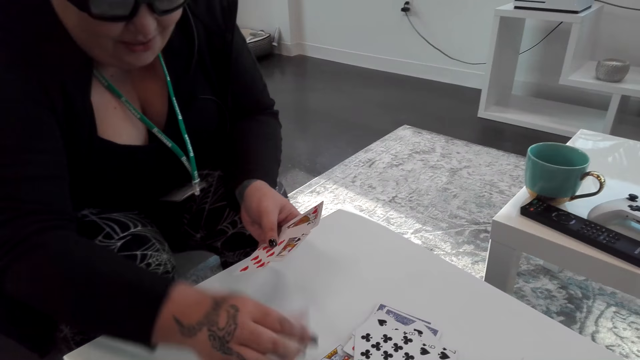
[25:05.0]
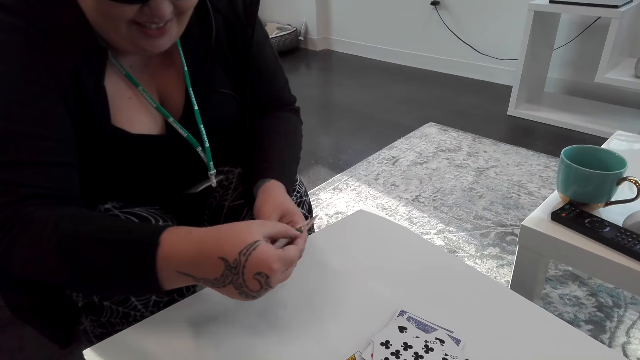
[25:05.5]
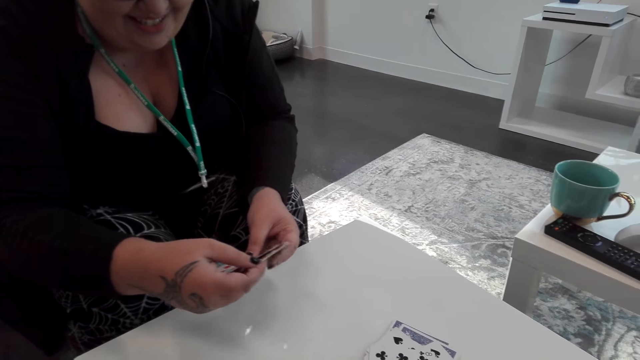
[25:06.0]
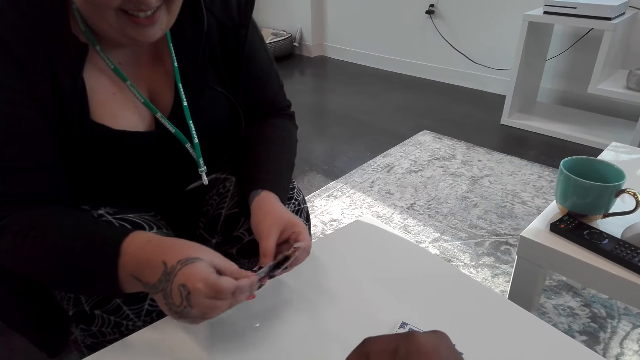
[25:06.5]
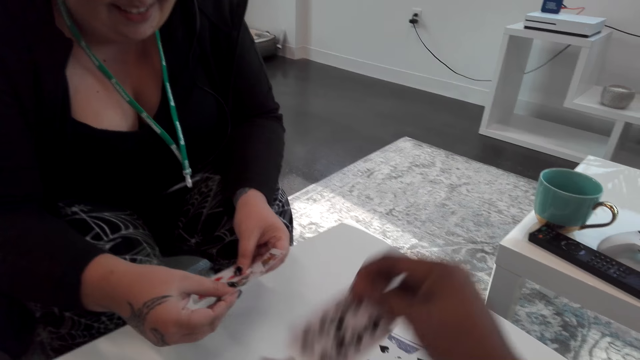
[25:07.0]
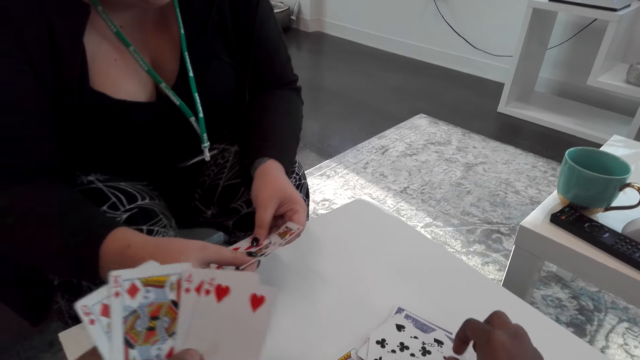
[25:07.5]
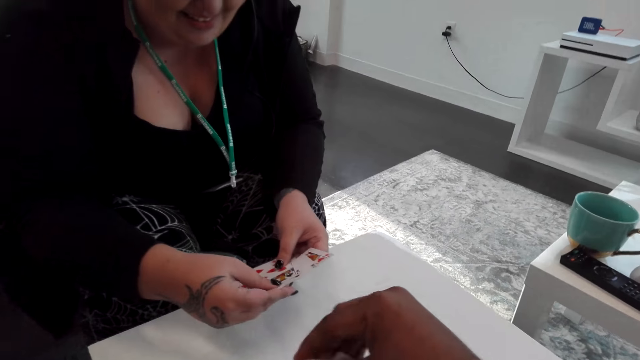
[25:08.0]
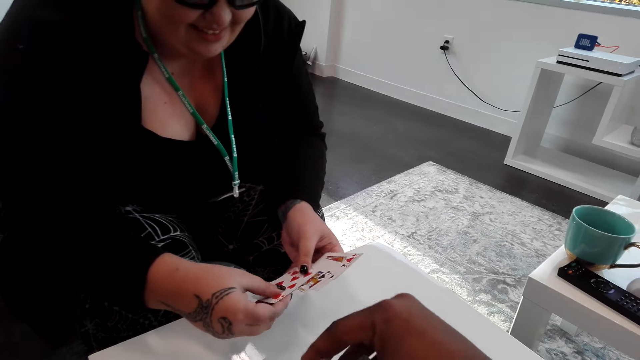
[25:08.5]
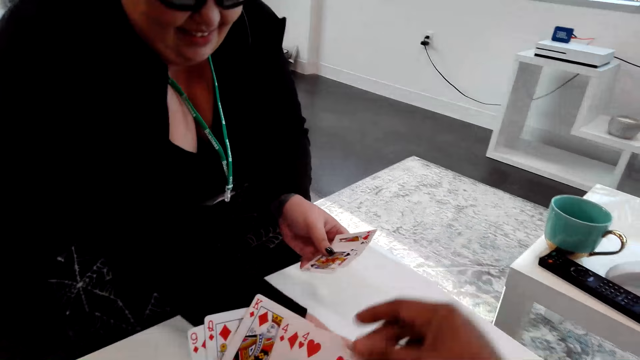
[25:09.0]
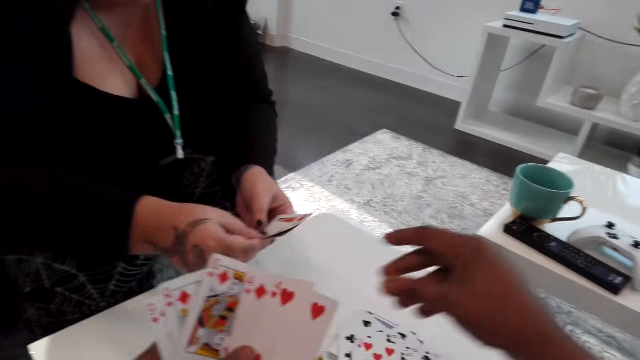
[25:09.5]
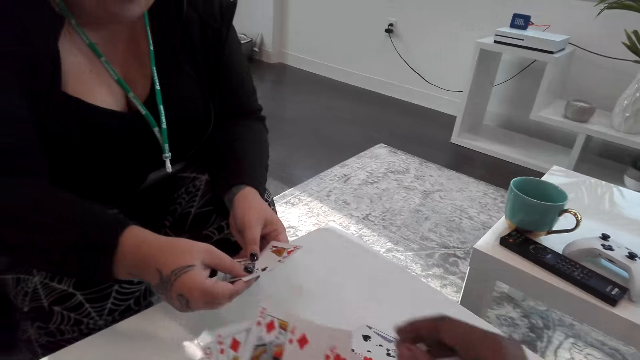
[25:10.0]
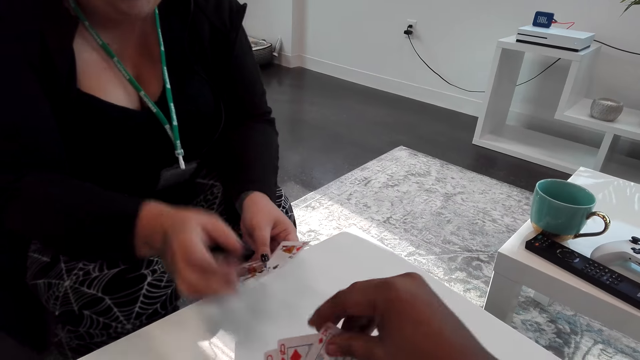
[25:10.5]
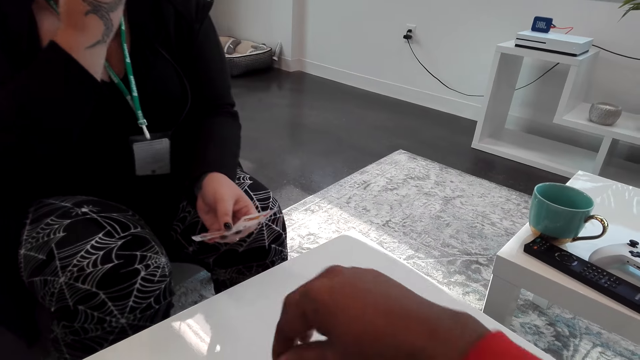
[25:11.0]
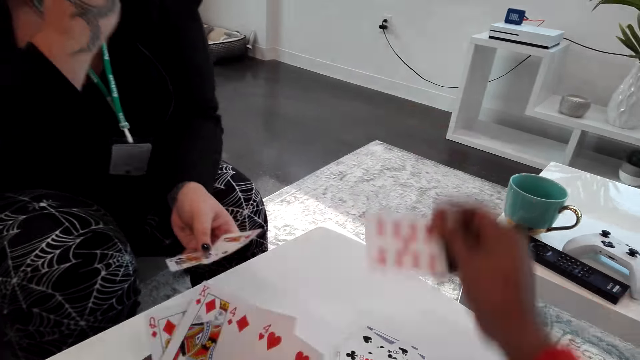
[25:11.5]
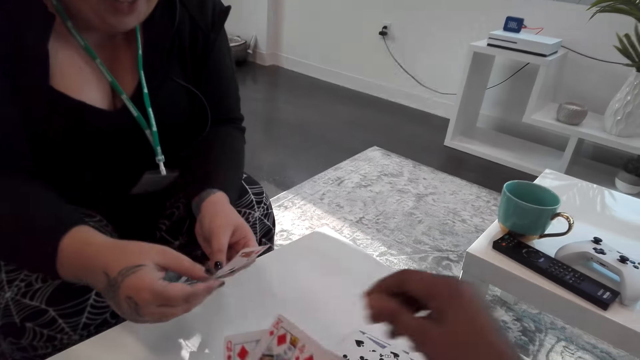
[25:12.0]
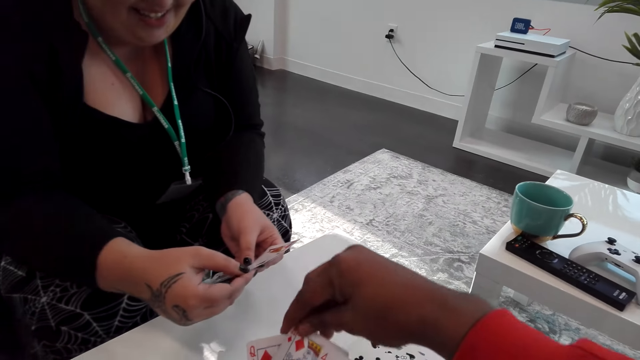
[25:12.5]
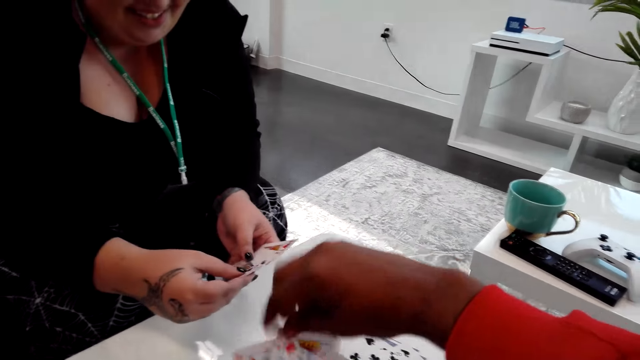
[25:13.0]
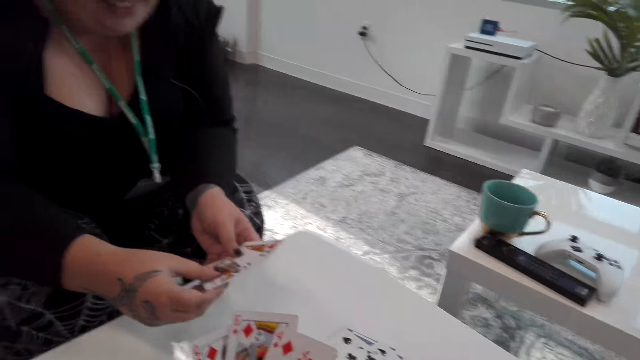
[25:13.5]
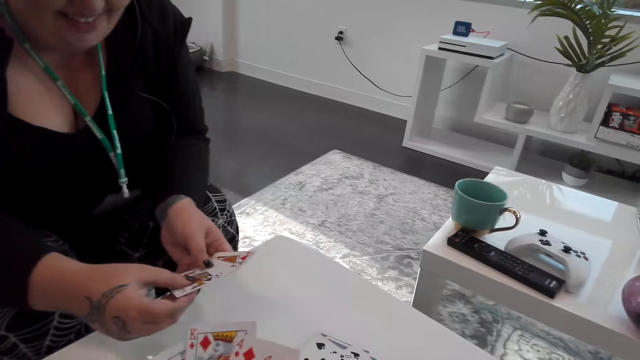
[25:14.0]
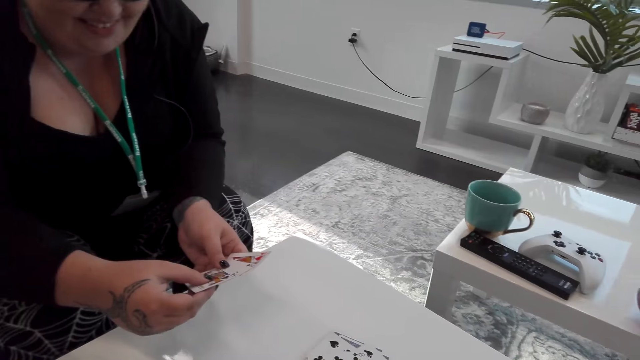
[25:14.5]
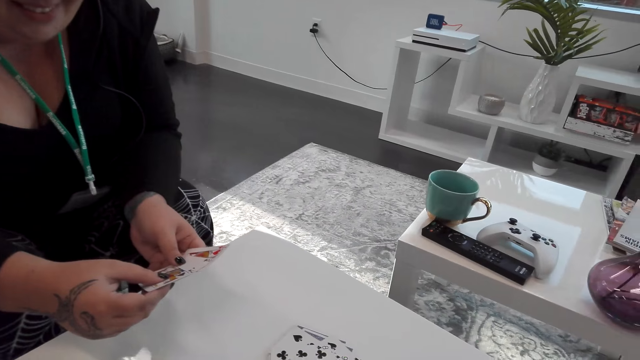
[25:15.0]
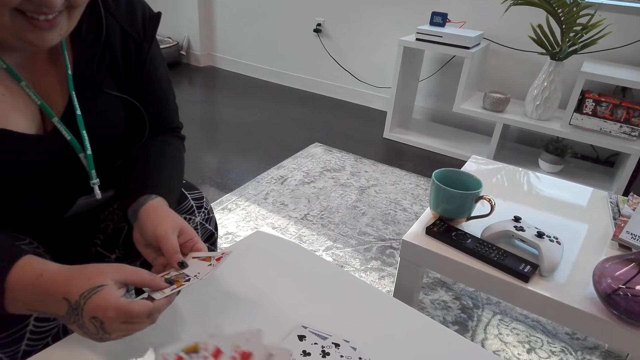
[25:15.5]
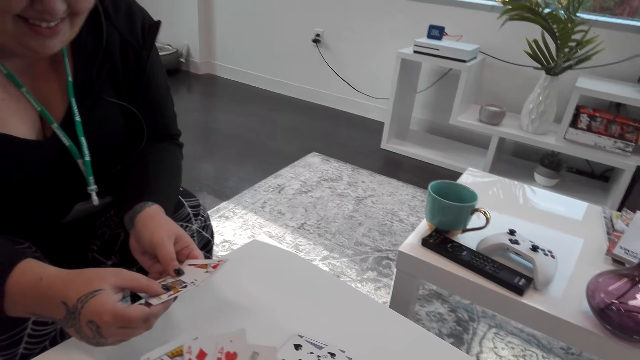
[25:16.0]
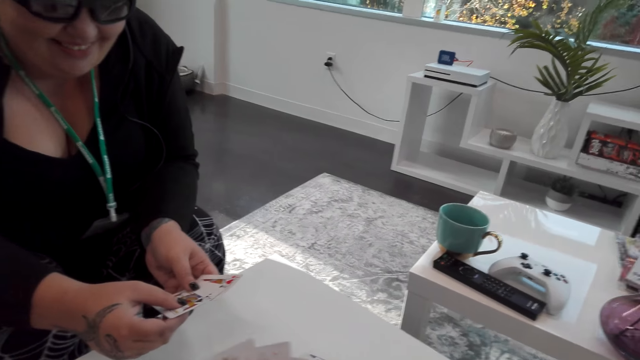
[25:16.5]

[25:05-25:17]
The camera wearer takes and sorts cards. They play a card and play the game. A woman plays a card. The camera wearer plays a card. The woman laughs while holding her mouth.

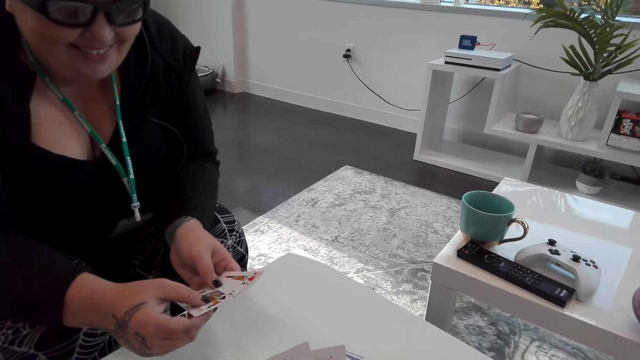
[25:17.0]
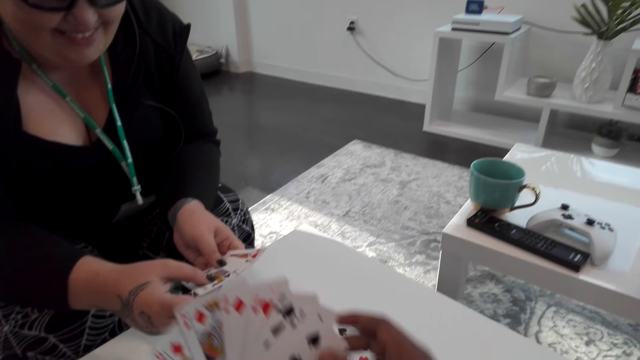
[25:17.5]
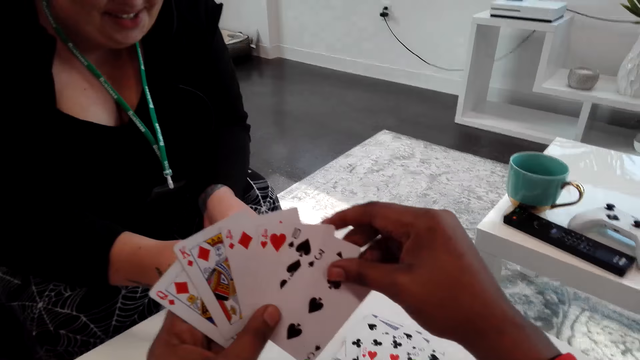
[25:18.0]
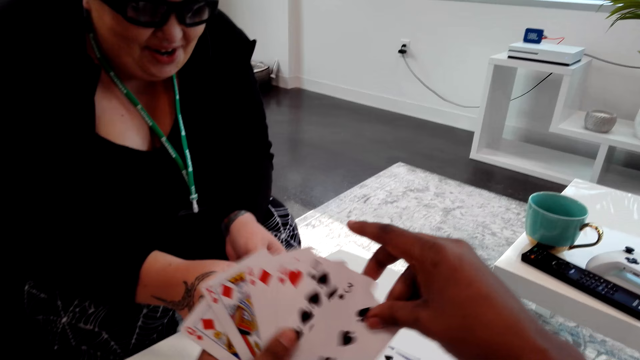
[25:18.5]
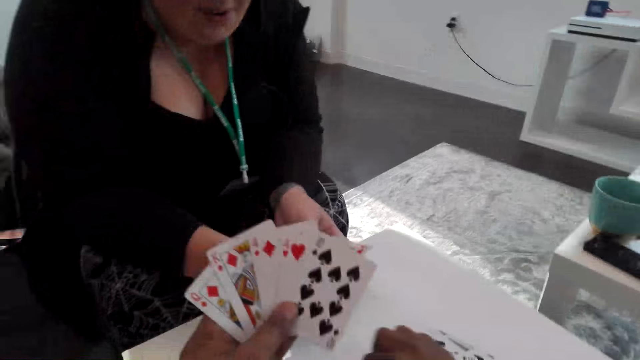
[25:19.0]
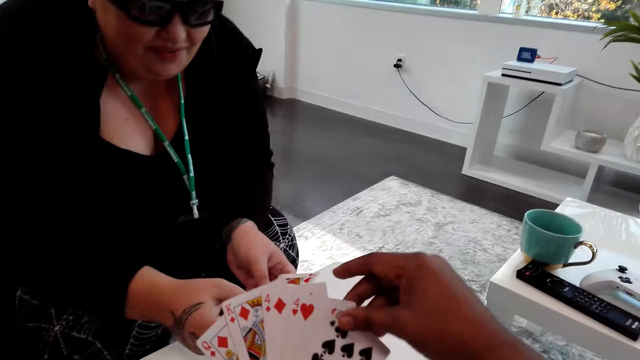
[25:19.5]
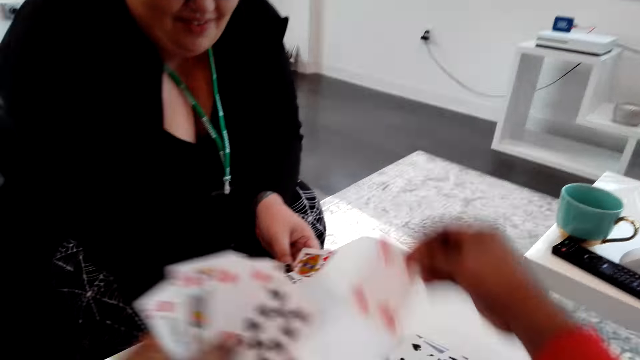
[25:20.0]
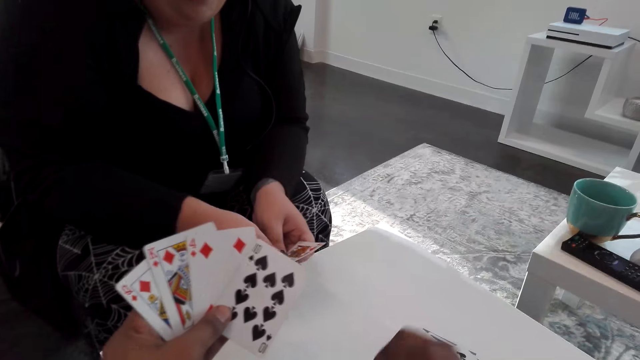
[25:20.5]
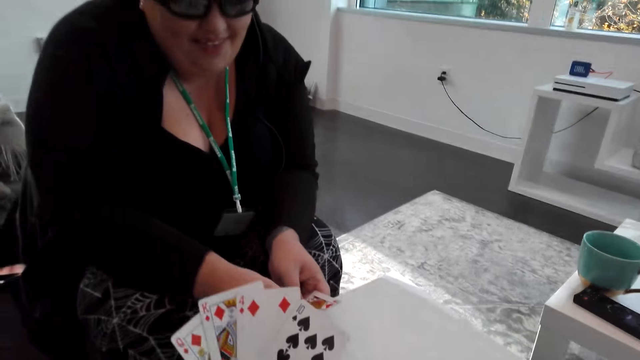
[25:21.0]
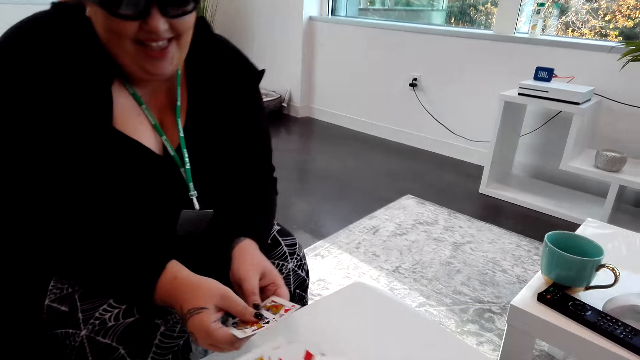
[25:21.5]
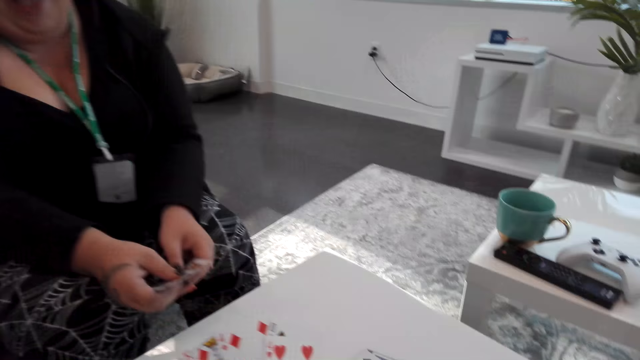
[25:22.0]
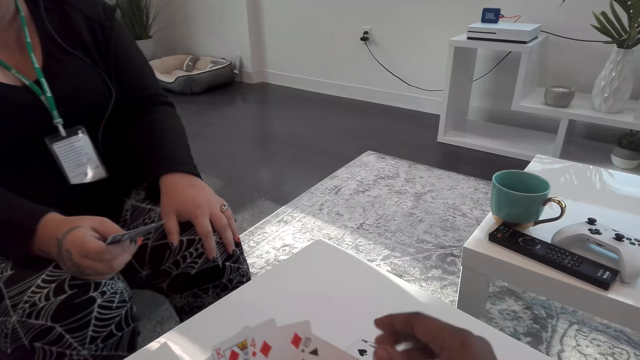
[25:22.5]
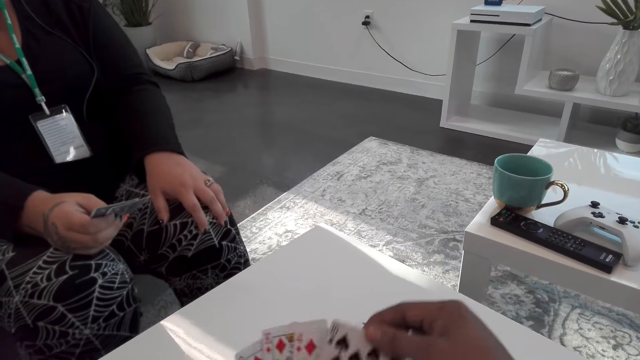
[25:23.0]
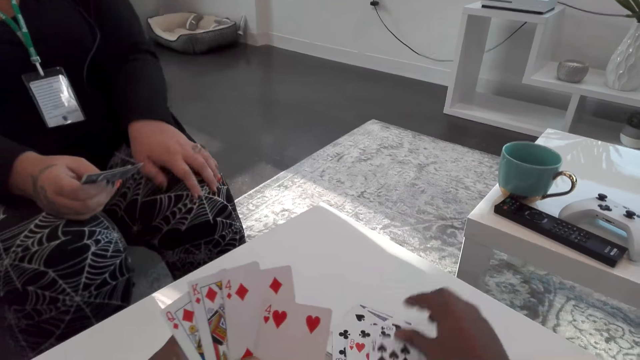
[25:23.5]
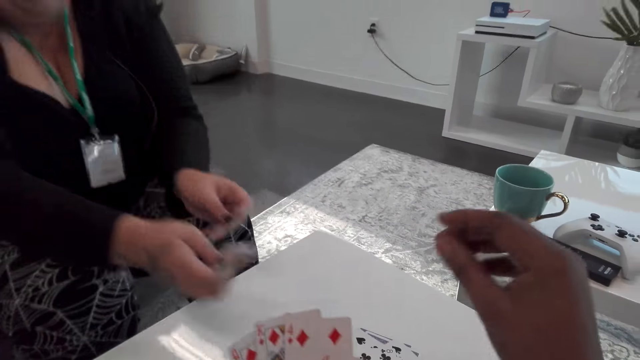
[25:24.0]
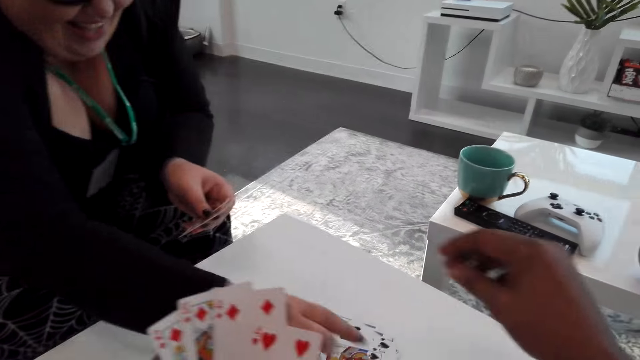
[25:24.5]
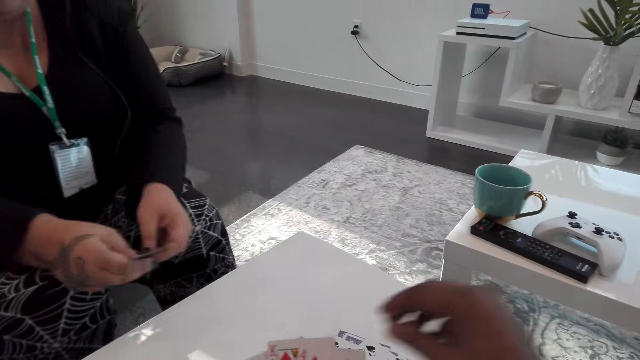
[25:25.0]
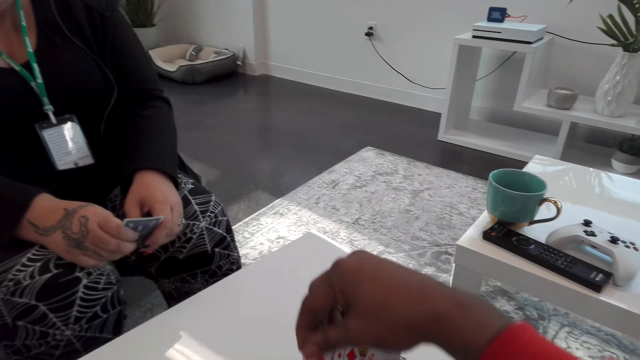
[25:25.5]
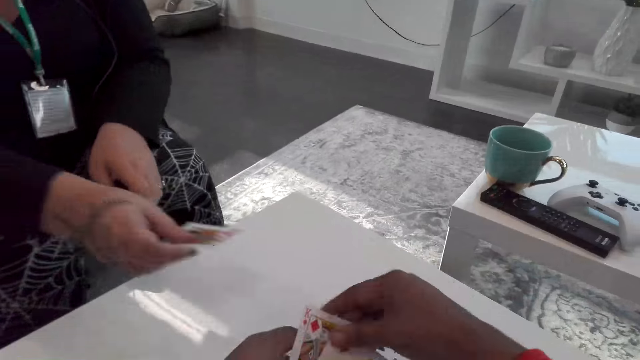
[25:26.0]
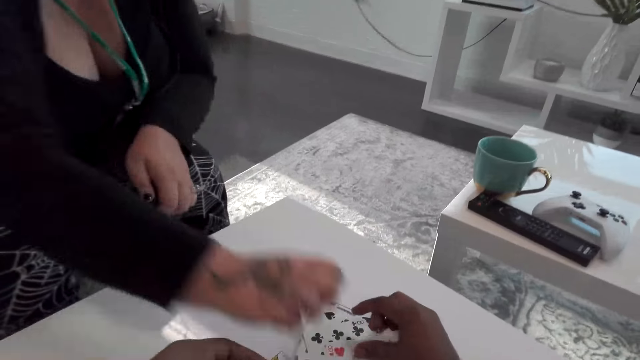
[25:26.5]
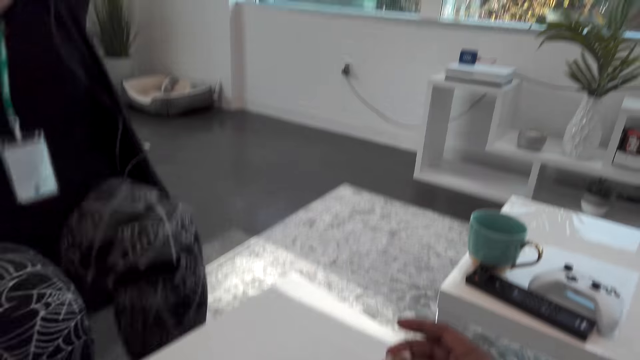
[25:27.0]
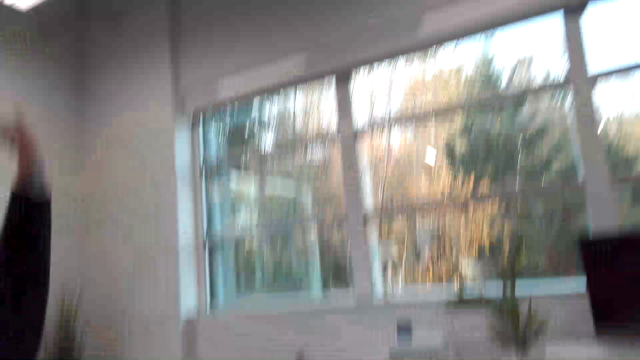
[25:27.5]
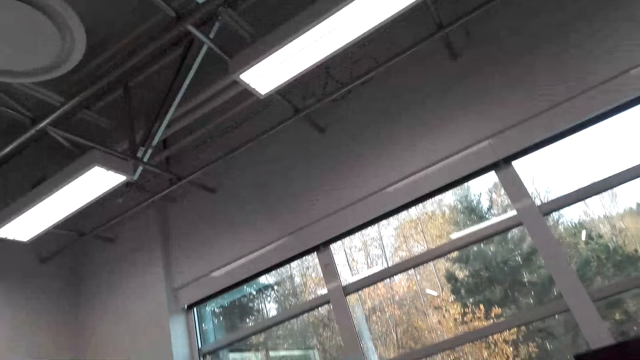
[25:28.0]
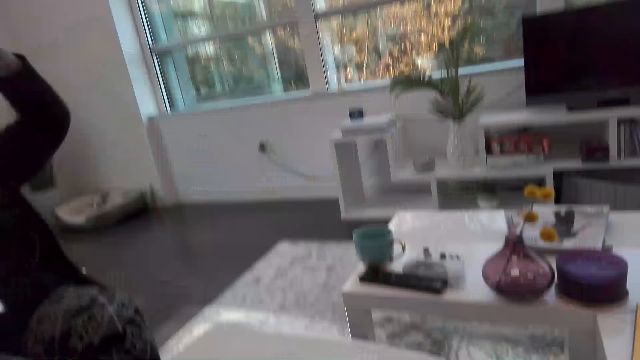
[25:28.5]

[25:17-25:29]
A woman plays a card. The camera wearer laughs. They play a card. The woman plays a card. The camera wearer plays a card. The woman plays a card.
